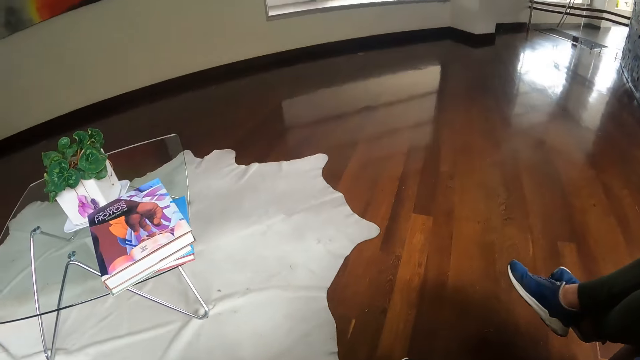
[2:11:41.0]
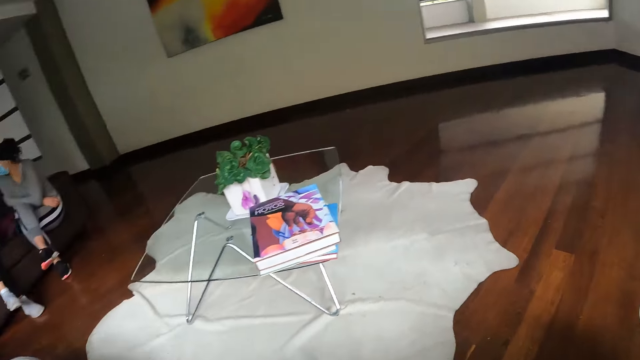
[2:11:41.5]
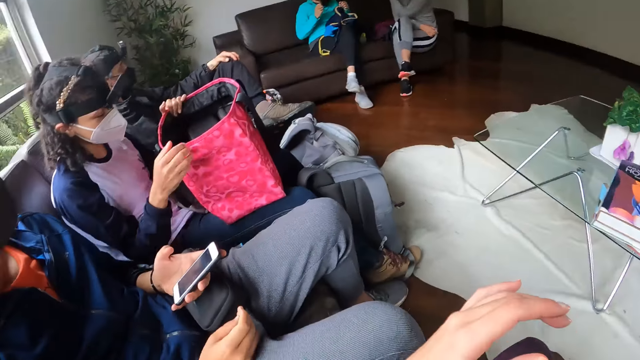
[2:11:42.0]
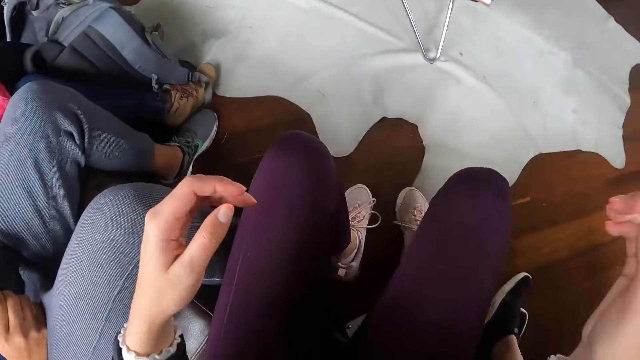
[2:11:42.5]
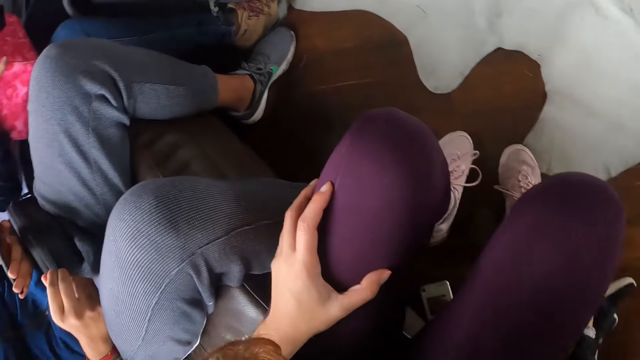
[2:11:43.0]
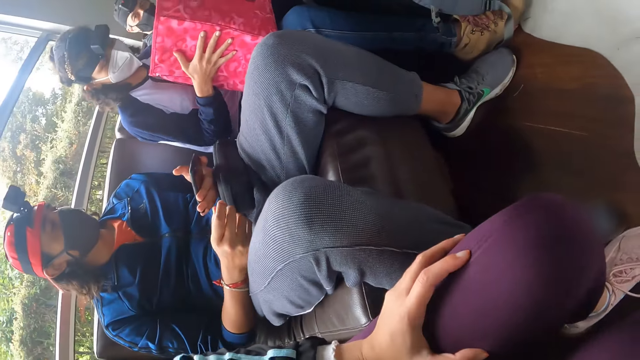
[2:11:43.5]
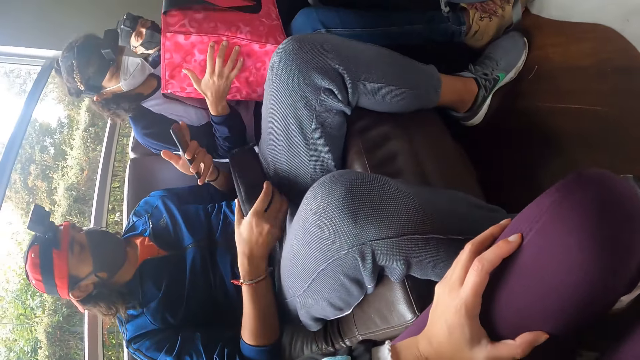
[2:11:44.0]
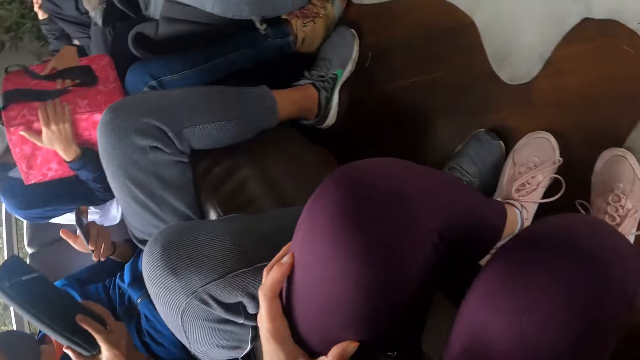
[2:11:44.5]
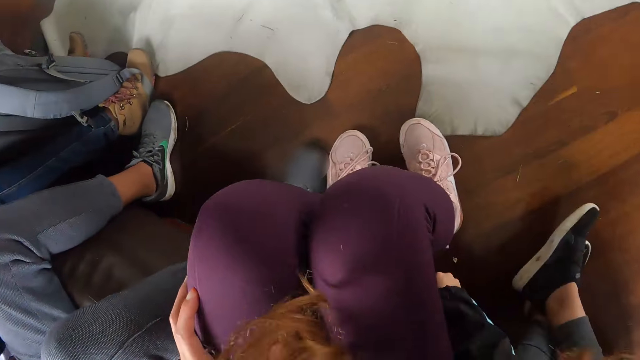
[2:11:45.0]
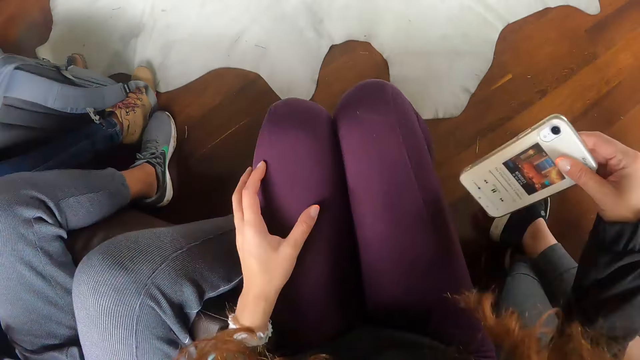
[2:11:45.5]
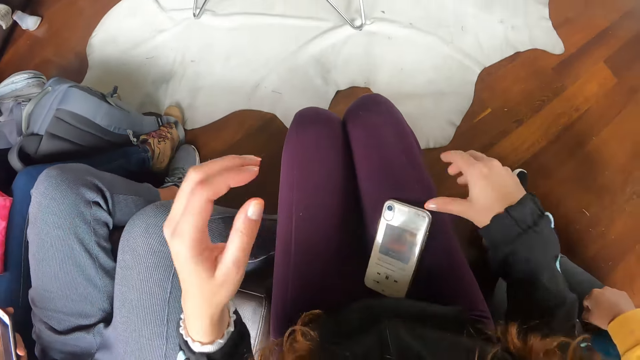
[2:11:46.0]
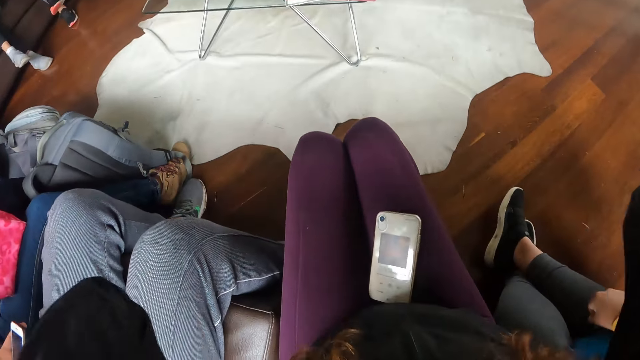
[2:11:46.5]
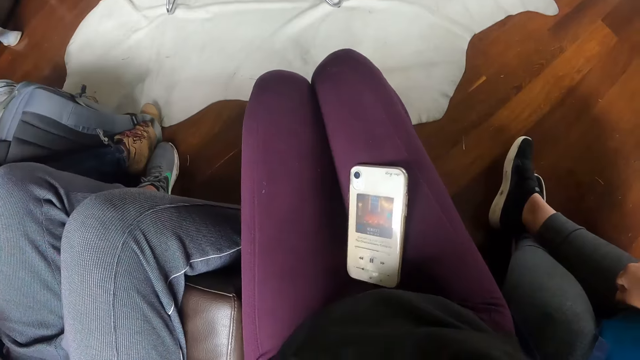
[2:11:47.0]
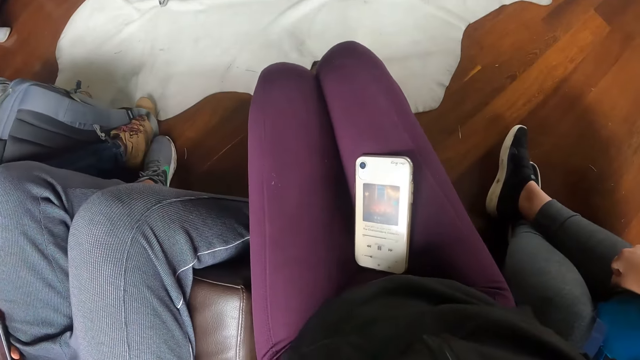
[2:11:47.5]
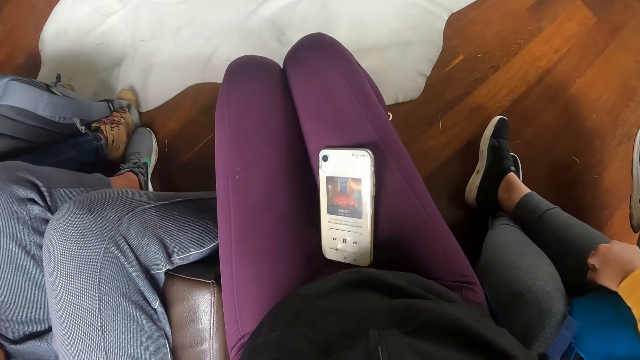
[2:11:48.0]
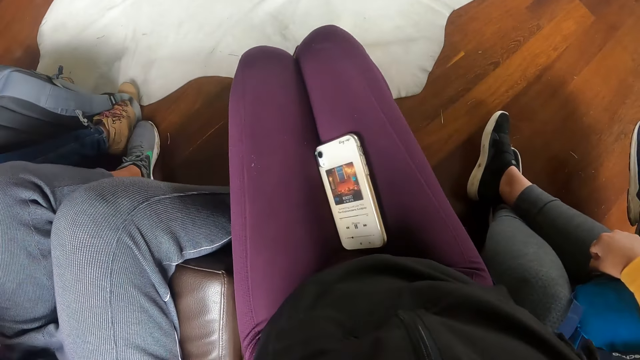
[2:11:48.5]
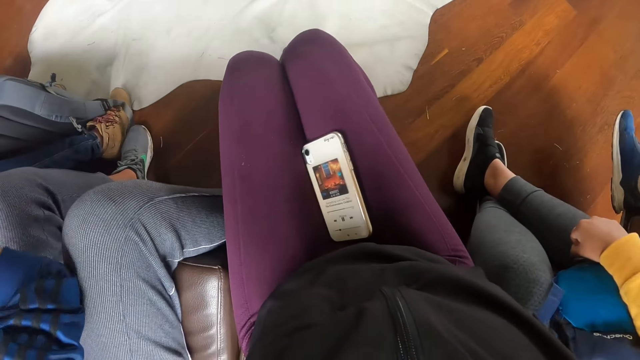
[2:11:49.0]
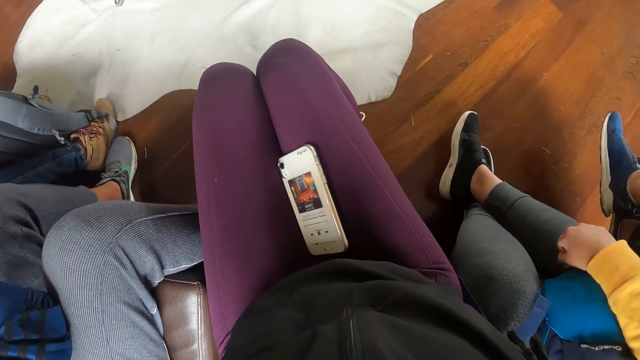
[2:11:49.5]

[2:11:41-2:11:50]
A woman adjusts the bag on her legs with both hands. The camera wearer takes the phone from the floor with her right hand. She drops the phone in her right hand on her thigh. She adjusts her hair with both hands. She raises her hands to something.

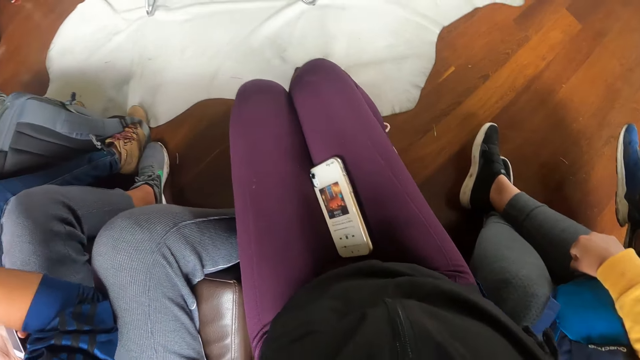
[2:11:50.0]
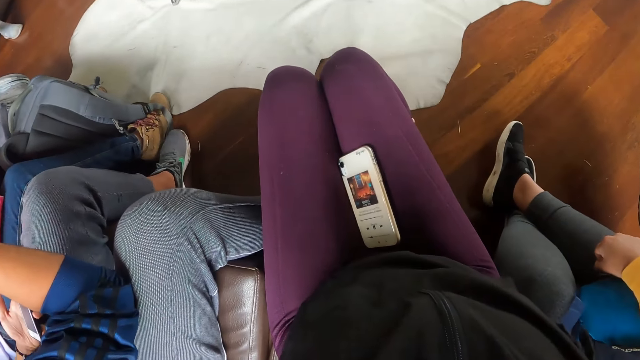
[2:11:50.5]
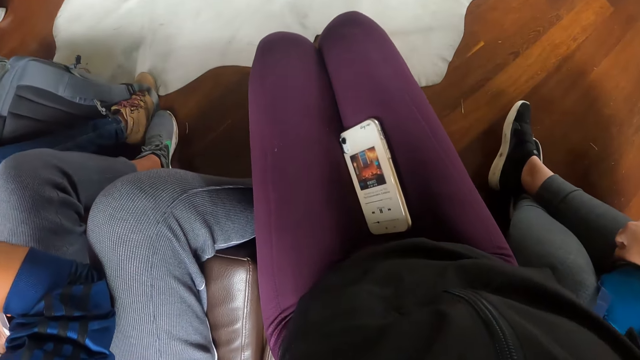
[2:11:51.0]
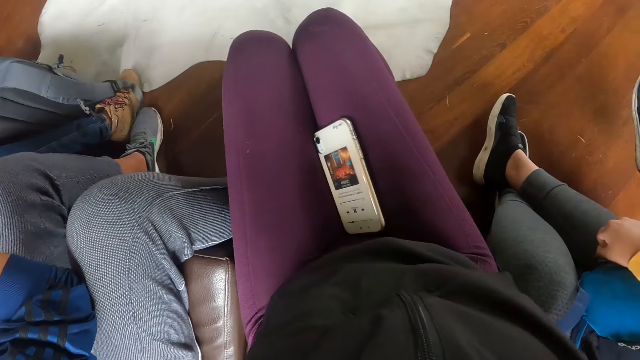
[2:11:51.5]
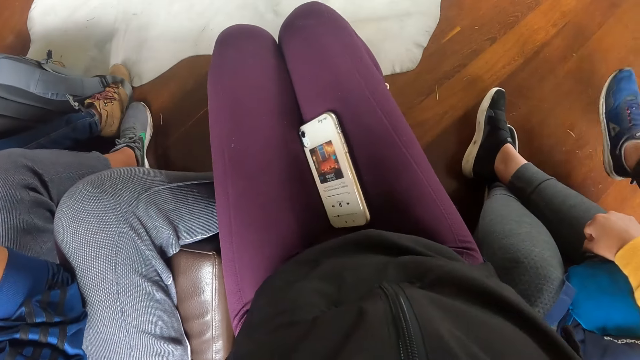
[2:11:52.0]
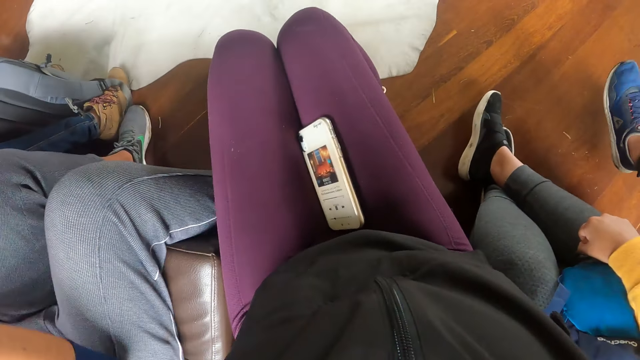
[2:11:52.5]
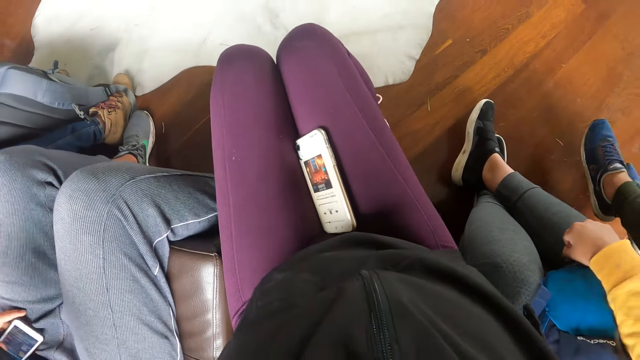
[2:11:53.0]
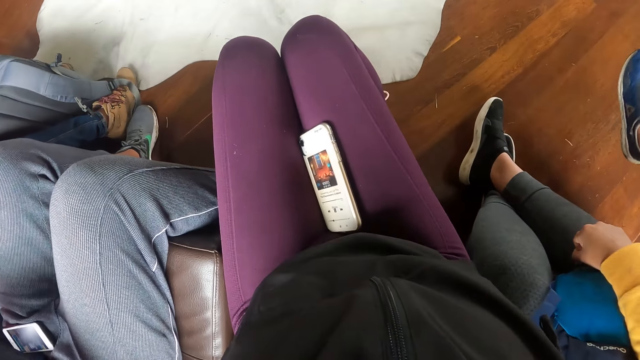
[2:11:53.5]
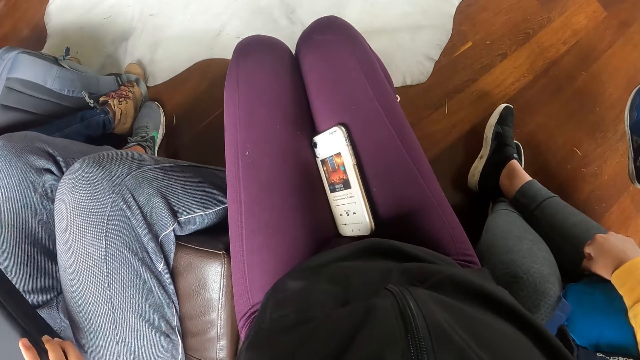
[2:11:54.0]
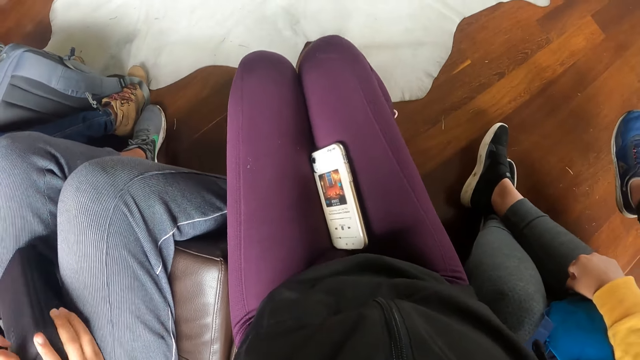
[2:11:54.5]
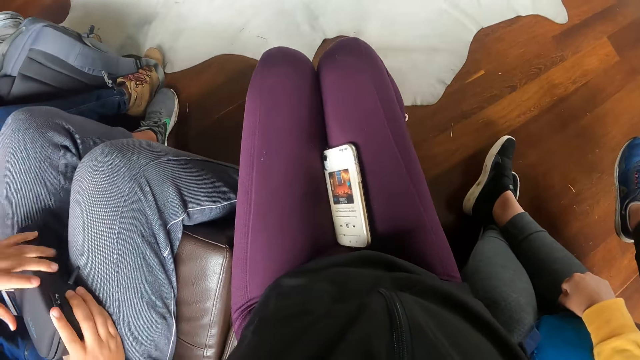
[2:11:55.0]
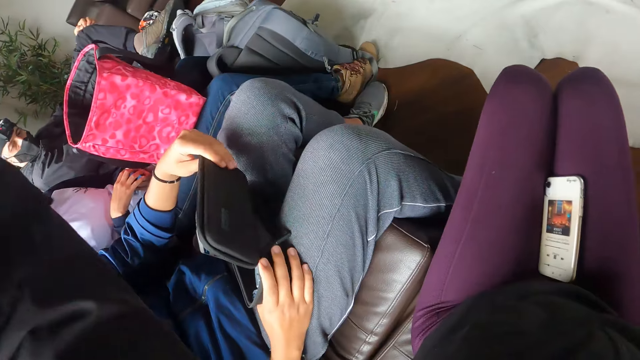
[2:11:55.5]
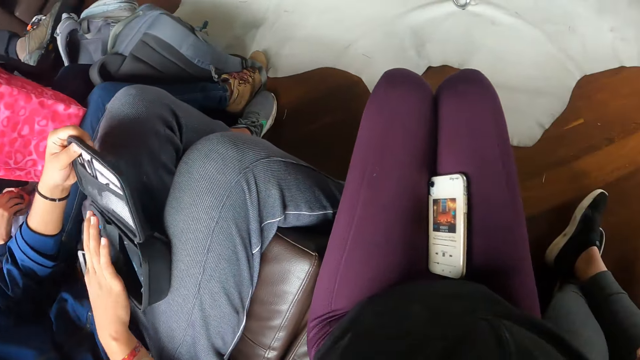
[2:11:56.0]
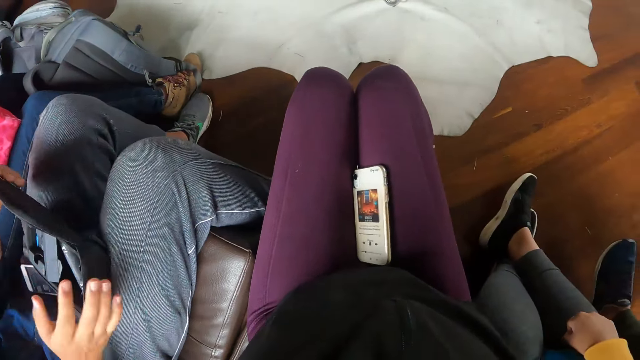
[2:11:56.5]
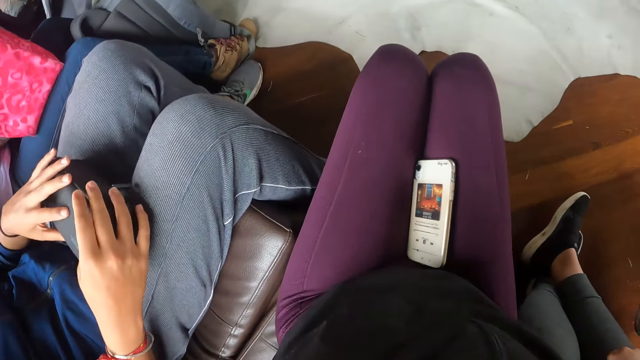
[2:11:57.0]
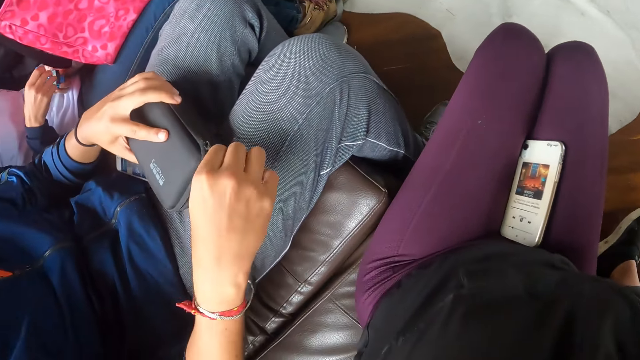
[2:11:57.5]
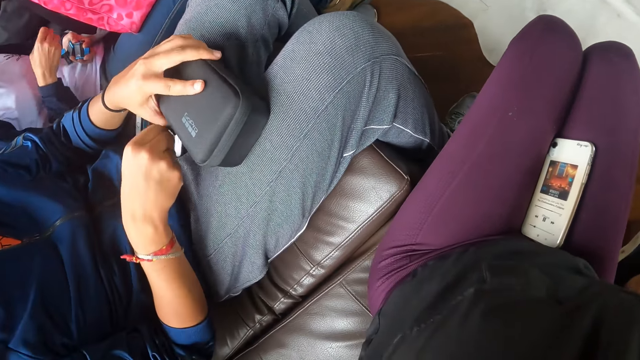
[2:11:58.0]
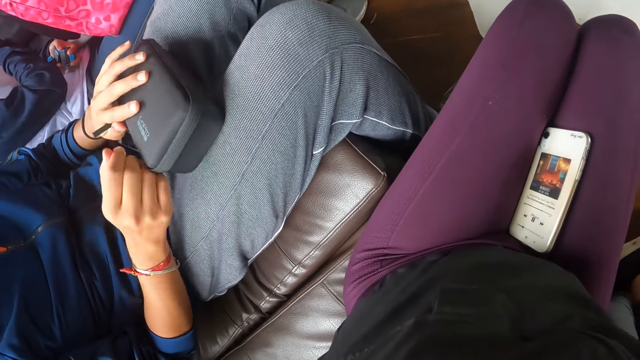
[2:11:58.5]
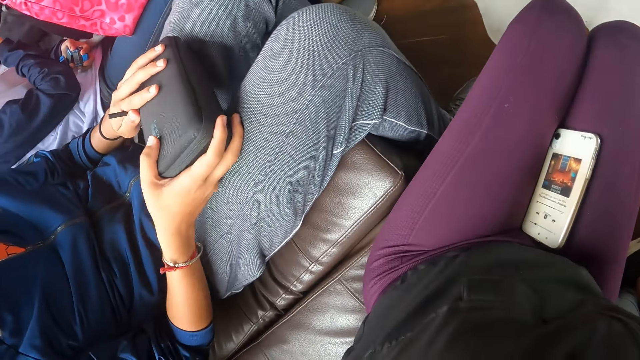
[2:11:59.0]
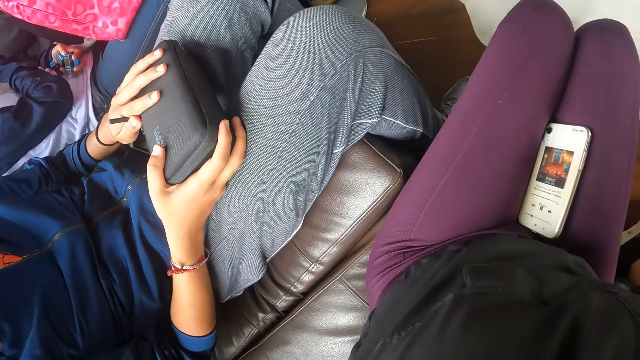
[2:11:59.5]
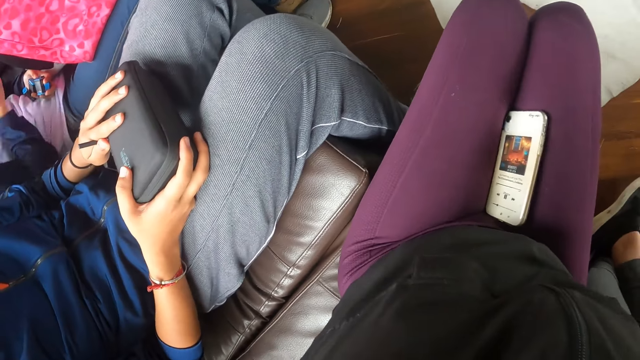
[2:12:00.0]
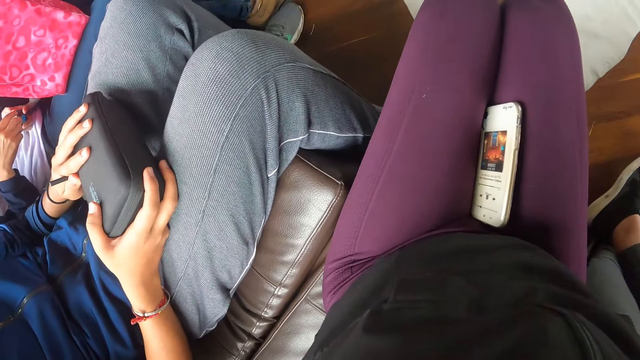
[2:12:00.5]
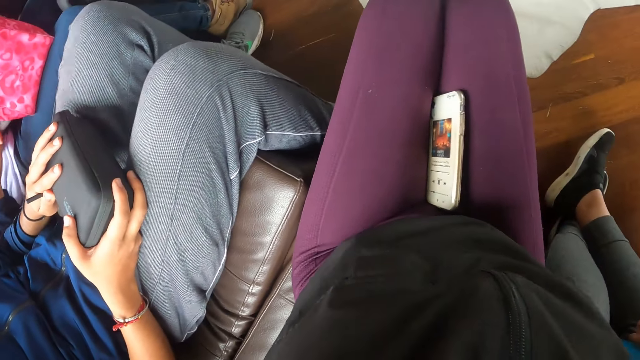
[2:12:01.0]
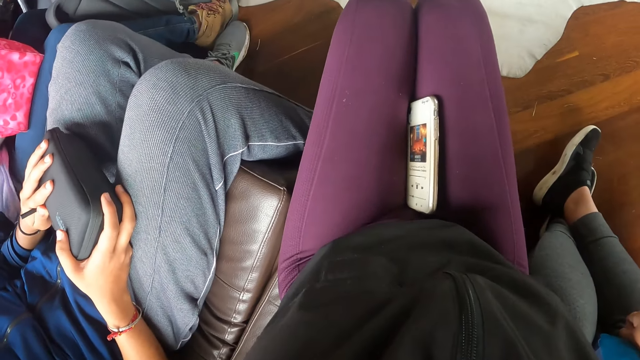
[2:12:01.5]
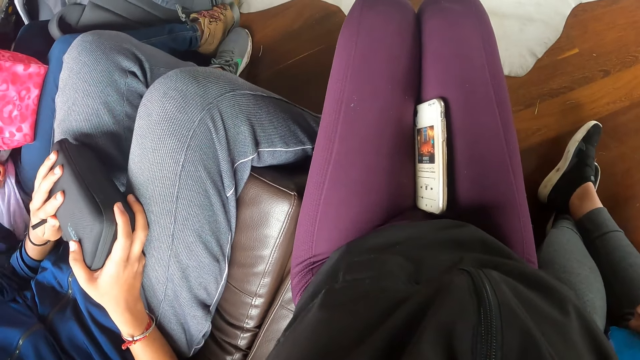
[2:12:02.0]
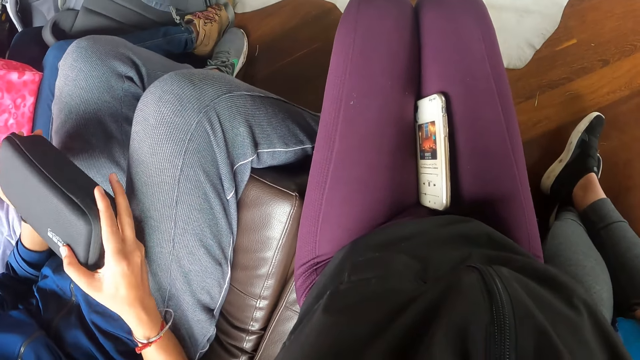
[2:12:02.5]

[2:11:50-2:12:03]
A man rests his hands on his legs. The man drops the box or bag in his right hand on his legs. He unzips the box on his legs with his left hand, opens the box on his legs with both hands, covers the box on his legs with both hands, and zips the box on his legs with his right hand. The man holds the bag in hand.
